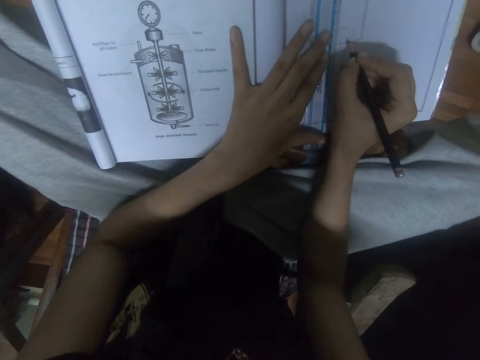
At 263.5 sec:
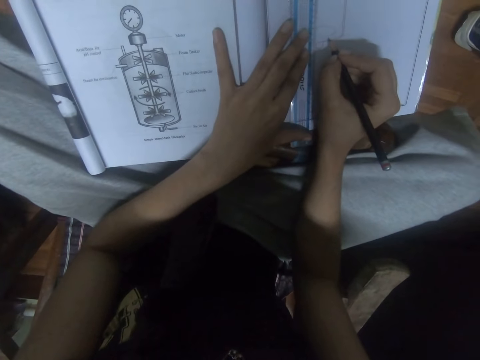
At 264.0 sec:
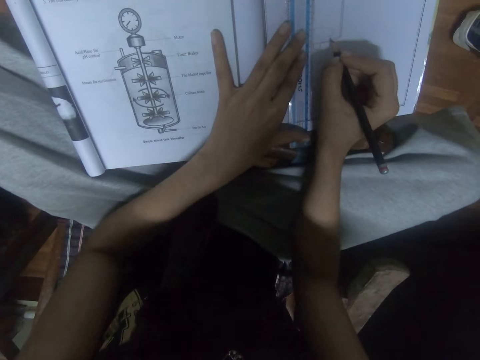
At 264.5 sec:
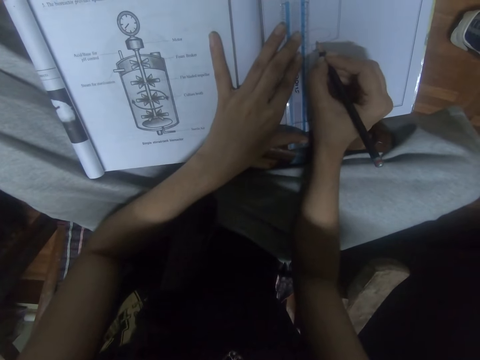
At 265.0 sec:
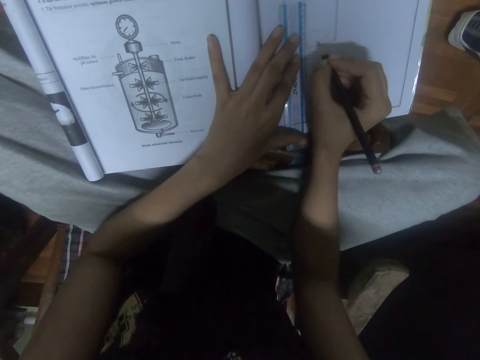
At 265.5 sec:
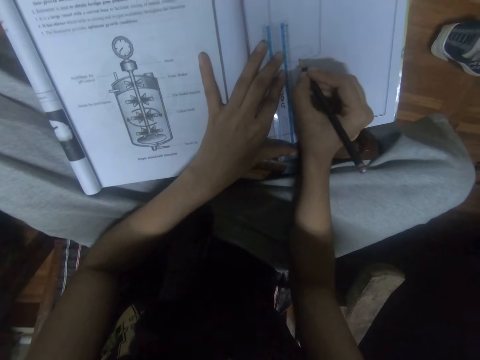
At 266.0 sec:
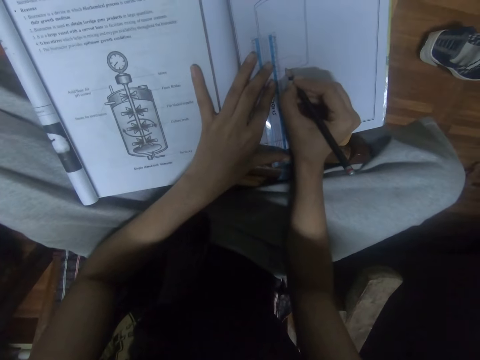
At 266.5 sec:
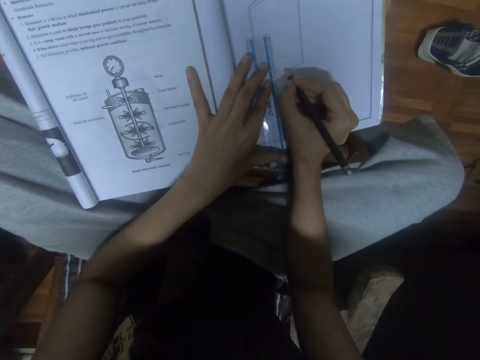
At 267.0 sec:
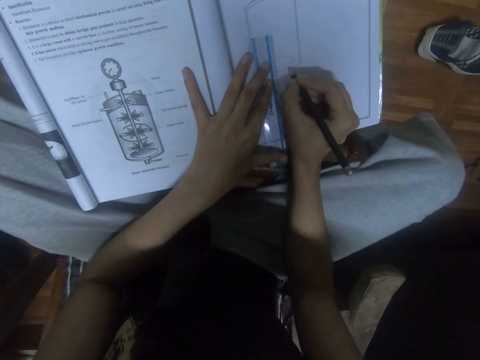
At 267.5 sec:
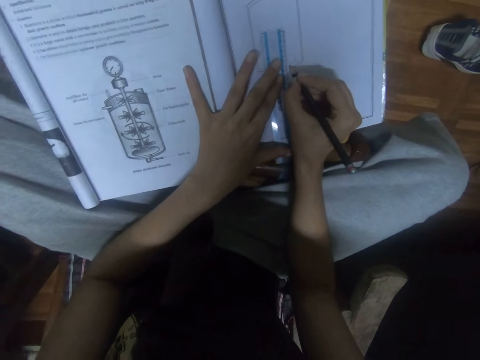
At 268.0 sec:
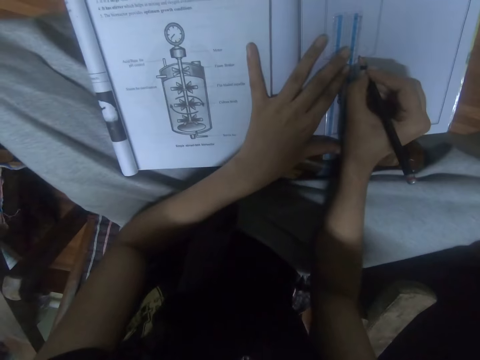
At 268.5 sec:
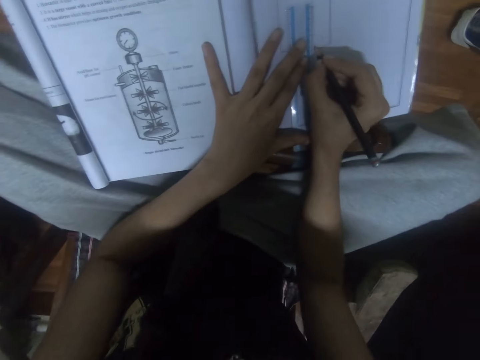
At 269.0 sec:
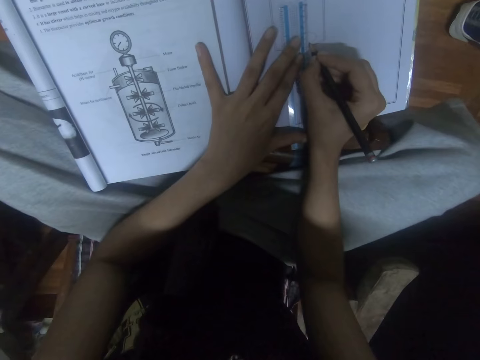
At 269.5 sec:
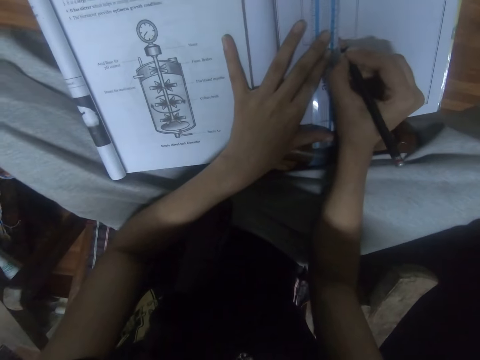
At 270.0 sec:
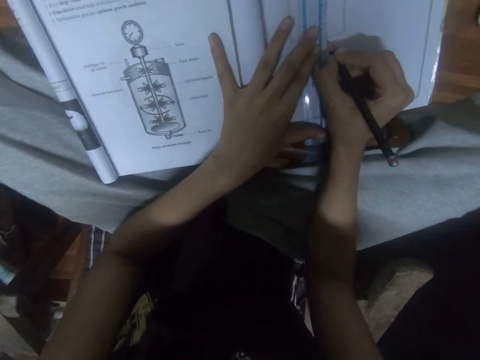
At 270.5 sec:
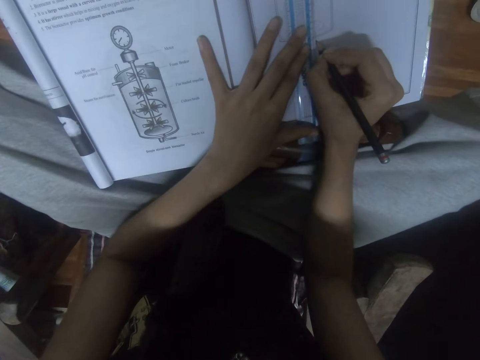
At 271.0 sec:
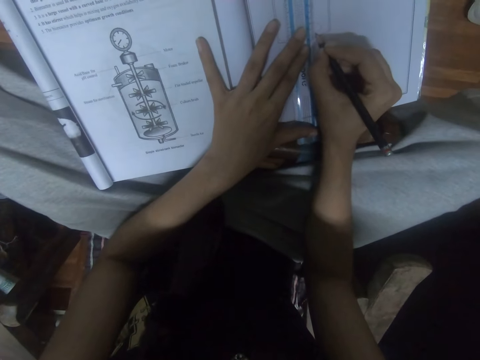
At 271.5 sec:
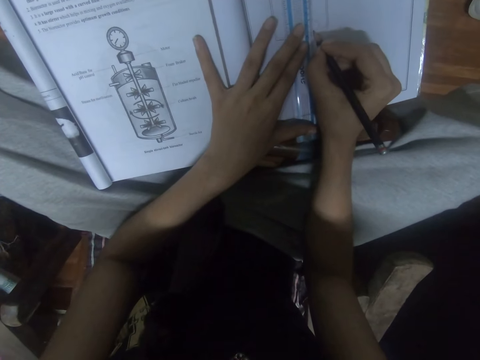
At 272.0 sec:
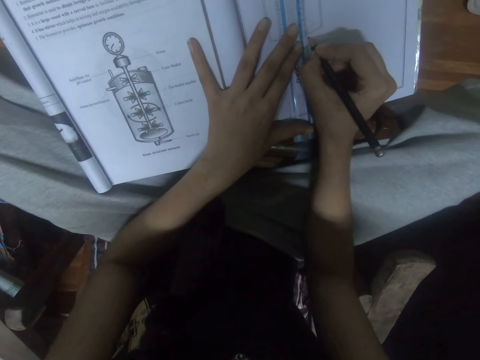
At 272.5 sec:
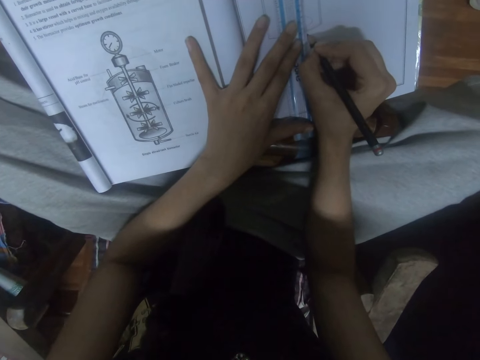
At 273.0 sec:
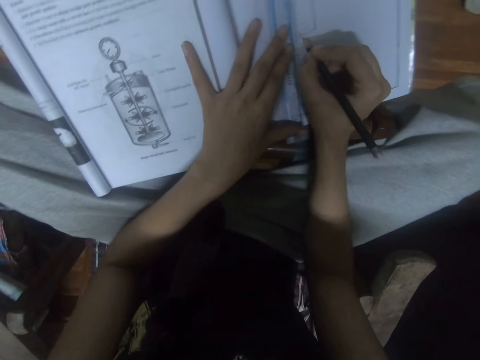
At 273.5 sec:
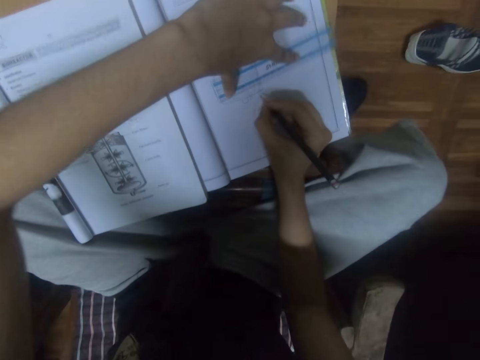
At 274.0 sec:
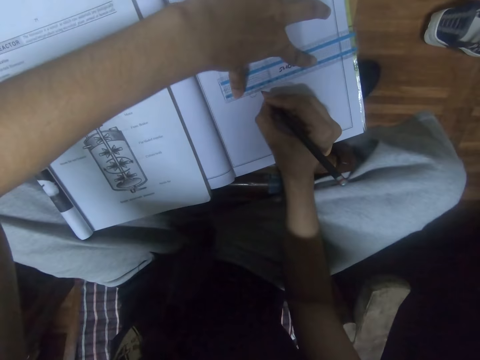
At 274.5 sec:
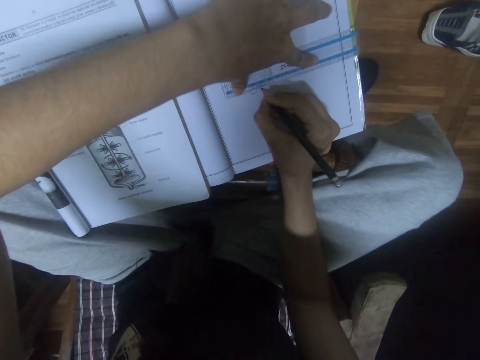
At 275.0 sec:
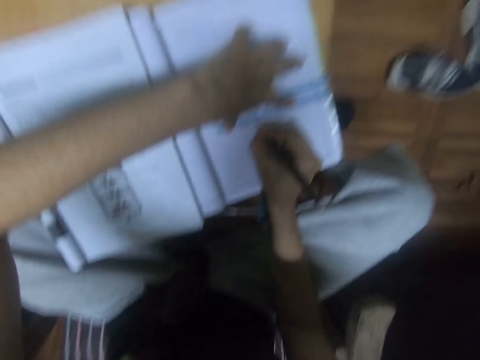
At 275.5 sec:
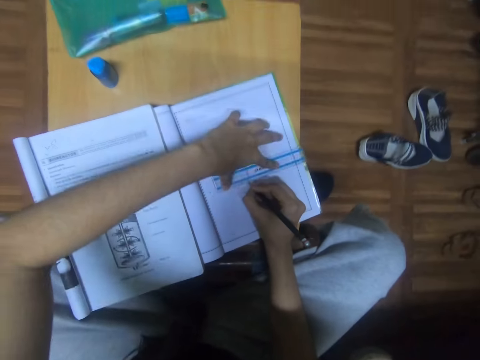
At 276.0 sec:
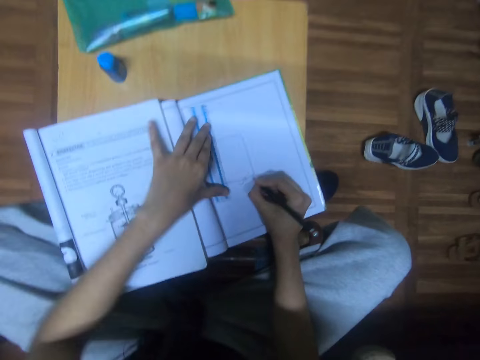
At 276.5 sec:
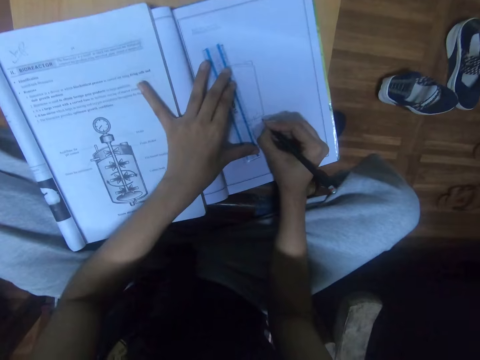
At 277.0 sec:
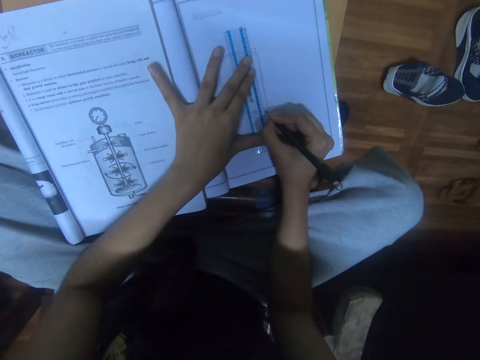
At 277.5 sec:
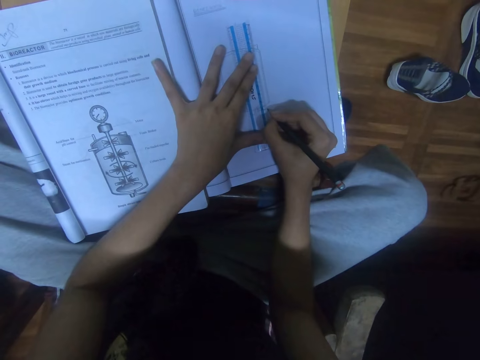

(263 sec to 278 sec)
The camera wearer looks at the diagram on the textbook. They draw on the notebook. They move the ruler on the notebook. They draw on the notebook. They move the ruler on the notebook.

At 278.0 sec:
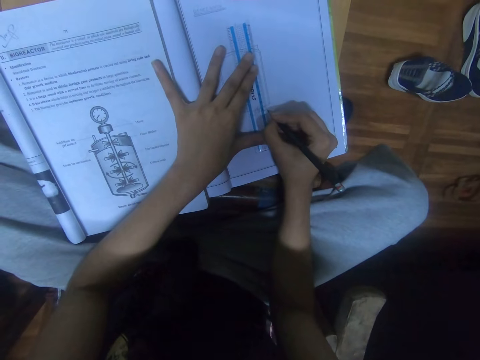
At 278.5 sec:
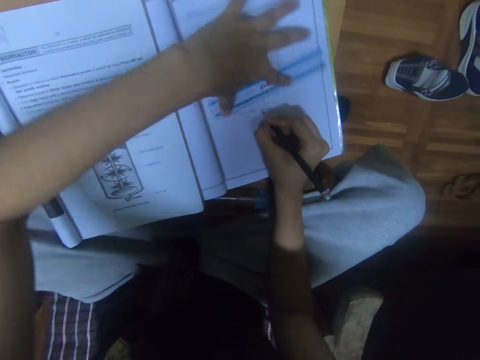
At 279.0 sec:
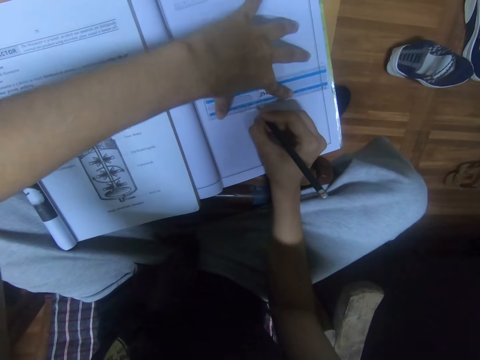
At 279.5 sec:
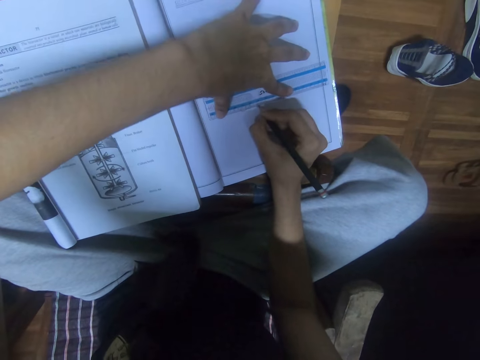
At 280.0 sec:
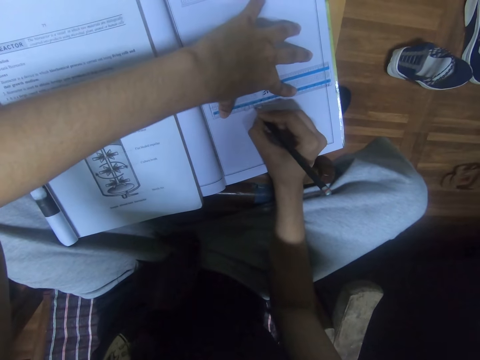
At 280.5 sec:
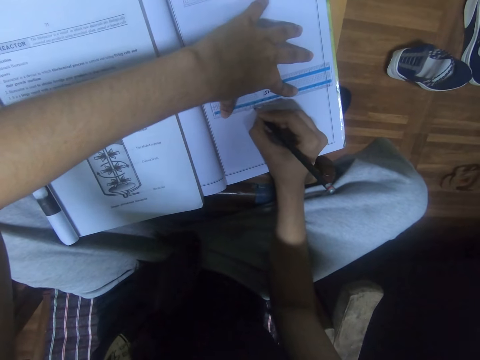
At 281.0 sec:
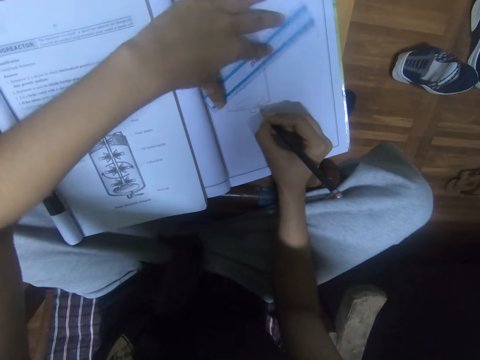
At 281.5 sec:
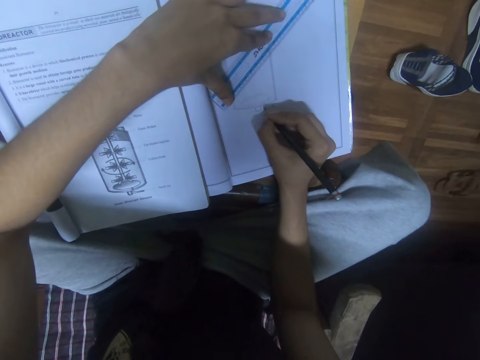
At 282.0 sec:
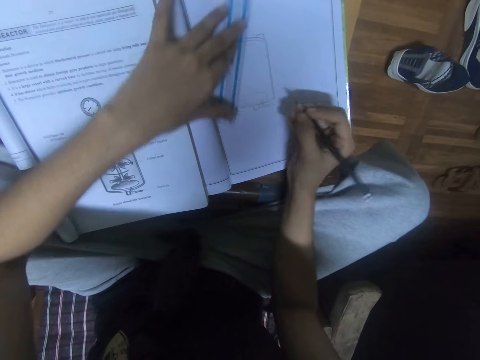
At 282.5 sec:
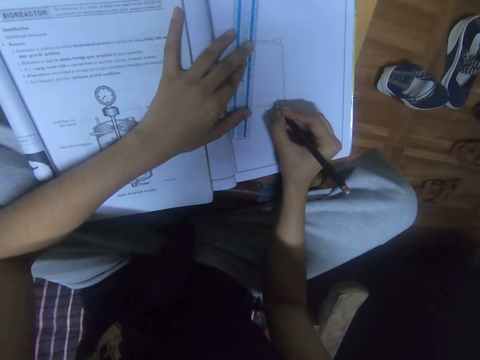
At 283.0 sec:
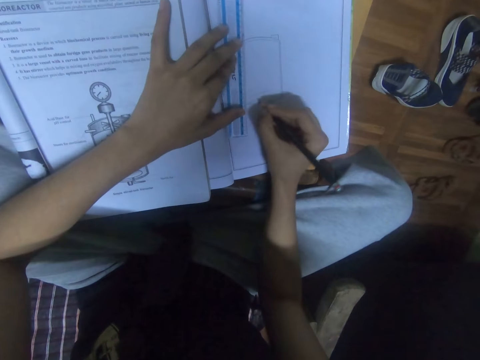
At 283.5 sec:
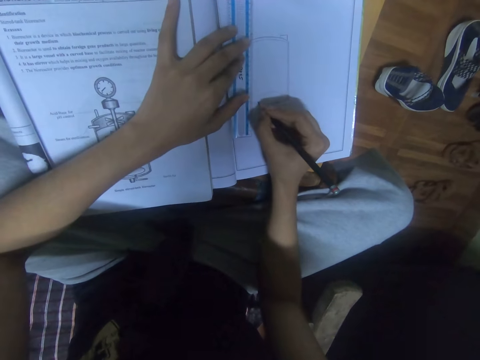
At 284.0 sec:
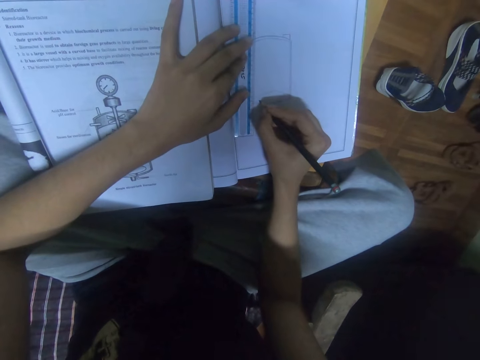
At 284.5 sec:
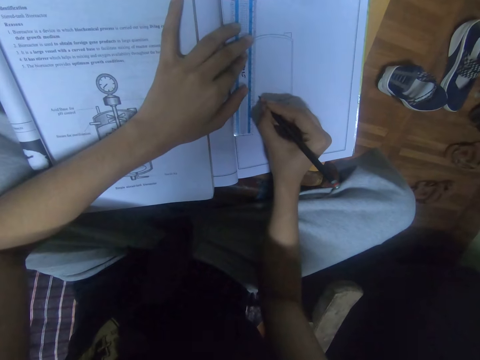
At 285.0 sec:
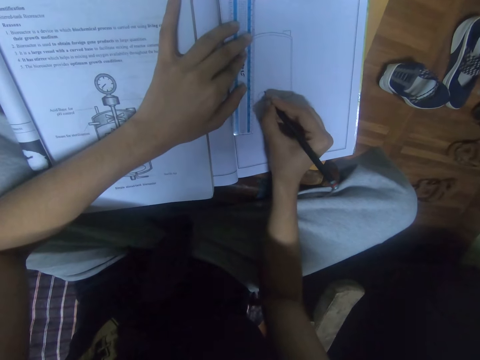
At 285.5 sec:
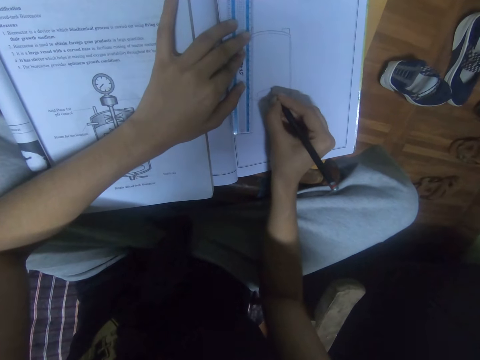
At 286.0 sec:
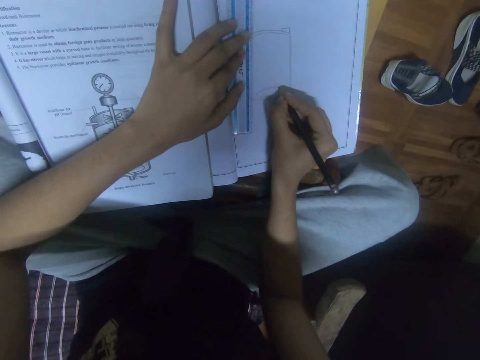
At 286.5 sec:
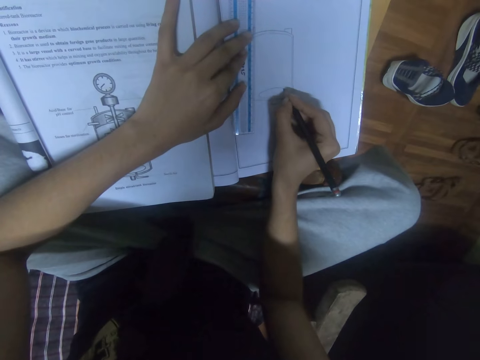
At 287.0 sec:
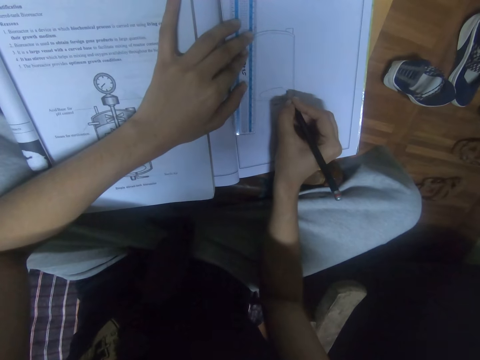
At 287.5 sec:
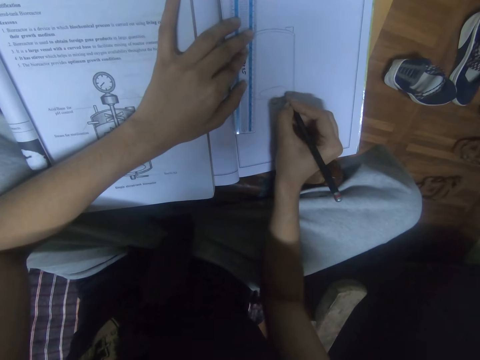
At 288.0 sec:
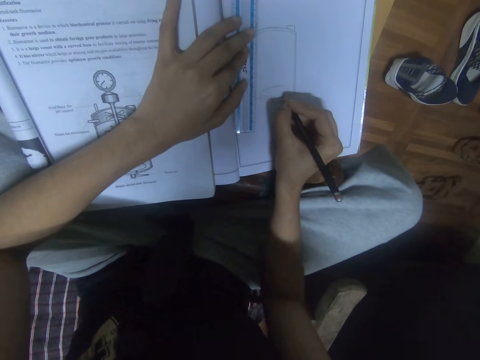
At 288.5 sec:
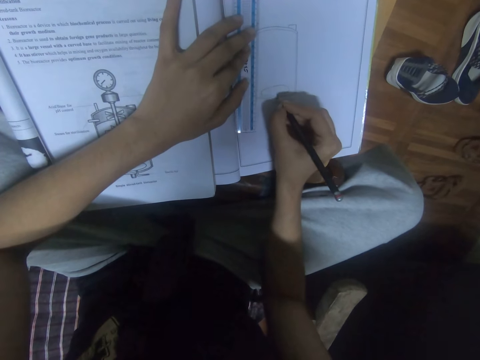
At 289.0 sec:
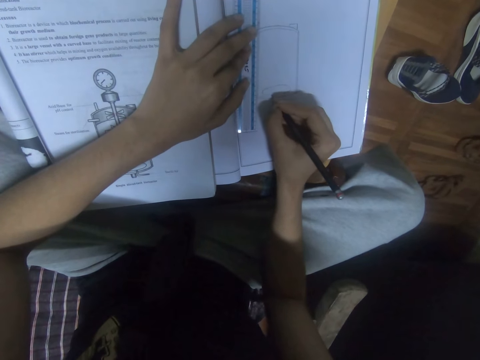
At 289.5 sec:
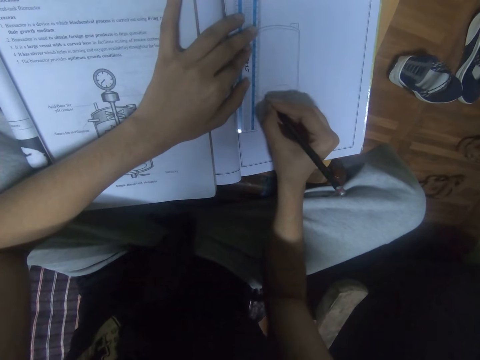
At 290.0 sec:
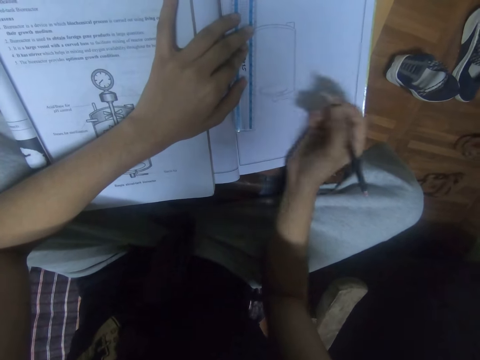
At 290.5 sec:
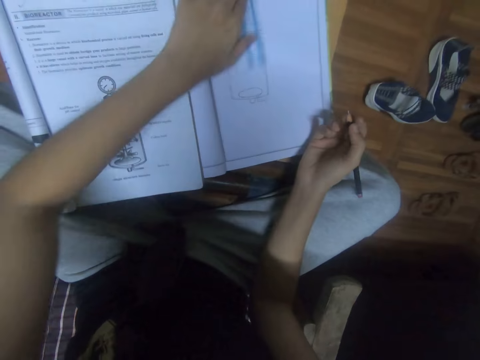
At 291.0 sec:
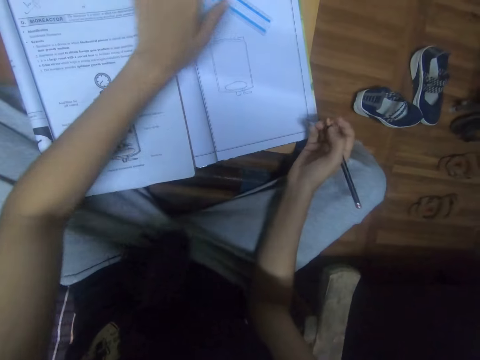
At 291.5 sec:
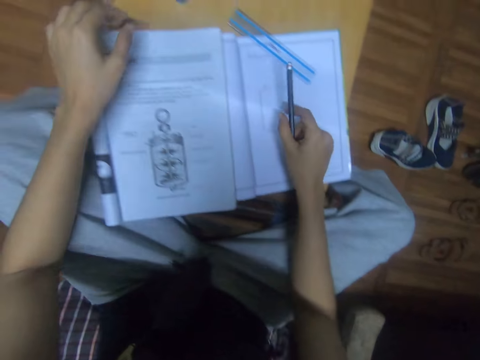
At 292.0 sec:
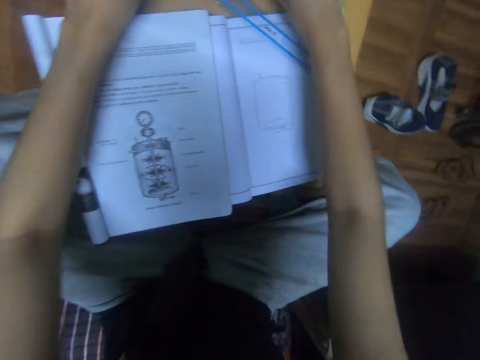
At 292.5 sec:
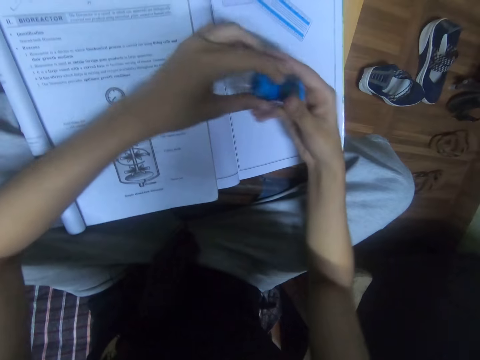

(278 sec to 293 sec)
The camera wearer draws on the notebook. They move the ruler on the notebook. They draw on the notebook. They move the ruler on the notebook. They draw on the notebook. They adjust the ruler with the left hand. They move the ruler in the book. They draw the book with a pencil. They put the pencil down. They pick up a rubber.
